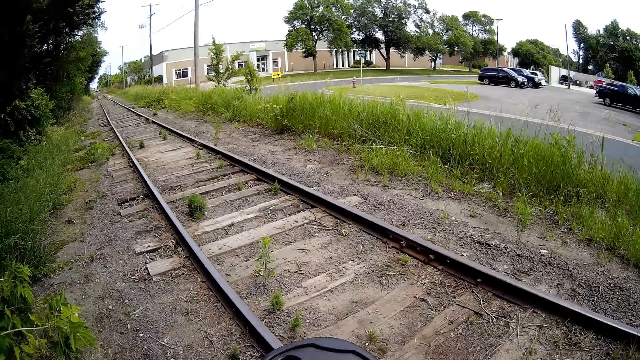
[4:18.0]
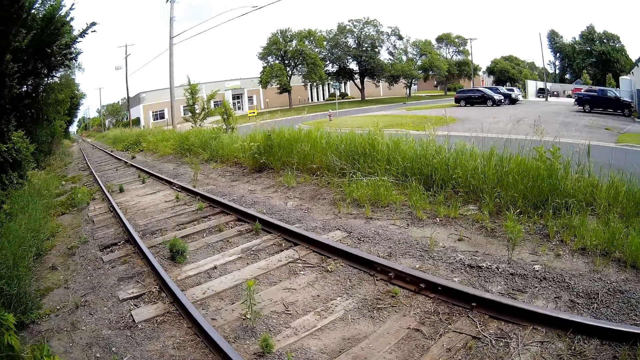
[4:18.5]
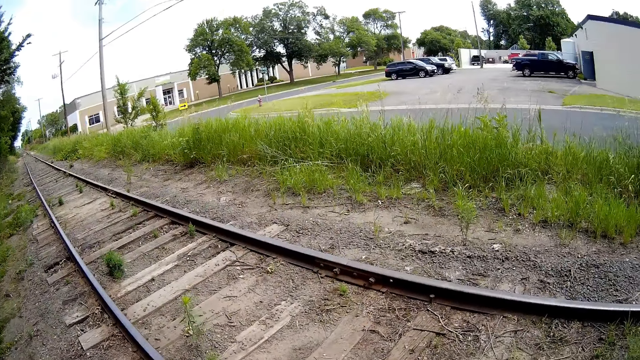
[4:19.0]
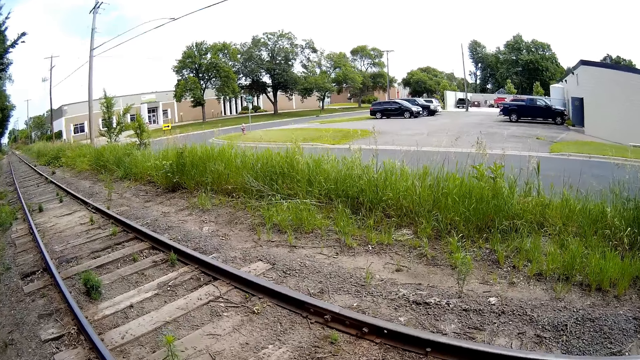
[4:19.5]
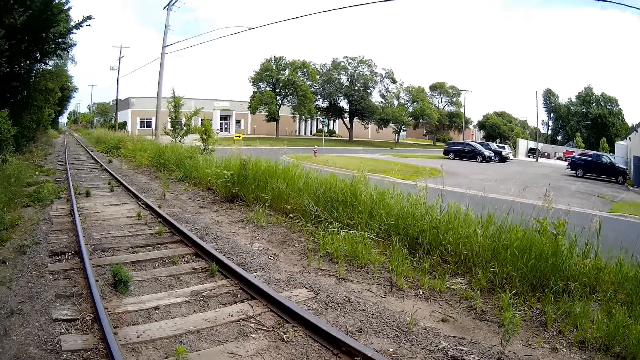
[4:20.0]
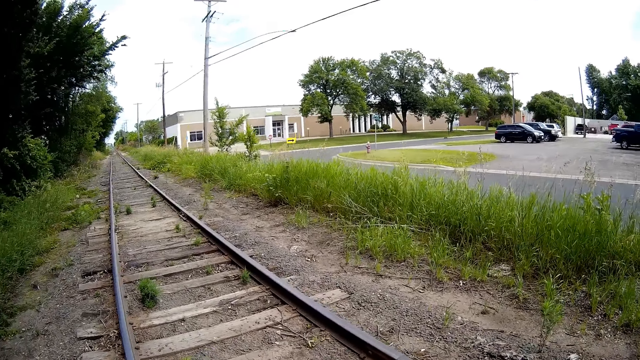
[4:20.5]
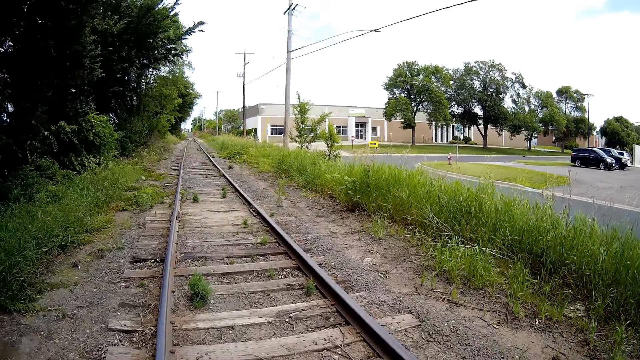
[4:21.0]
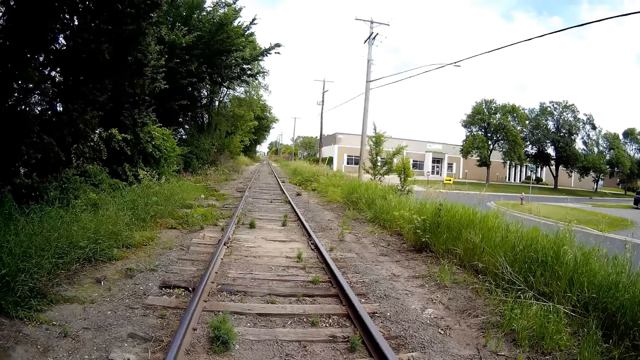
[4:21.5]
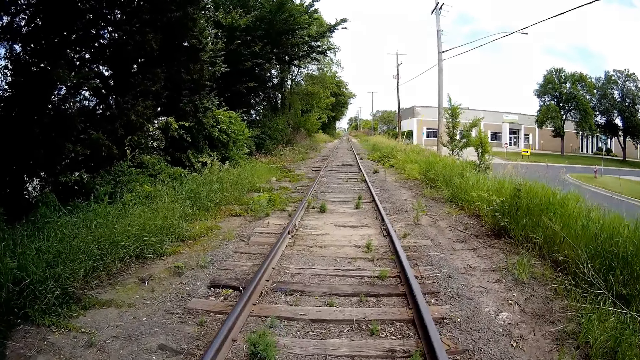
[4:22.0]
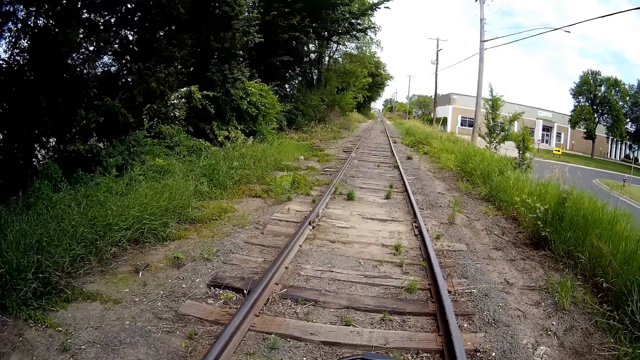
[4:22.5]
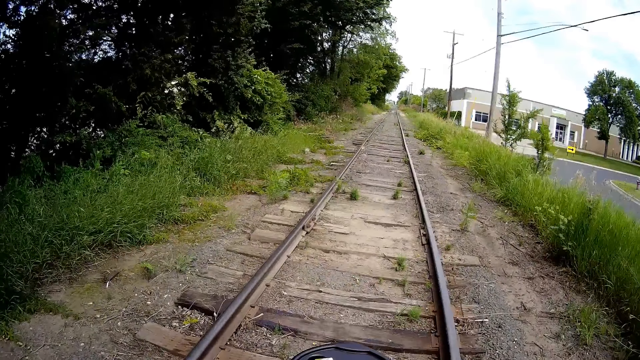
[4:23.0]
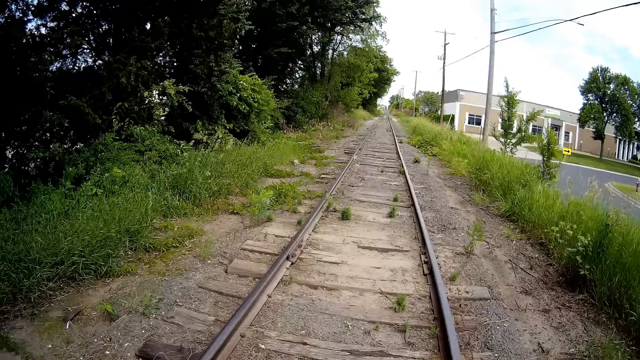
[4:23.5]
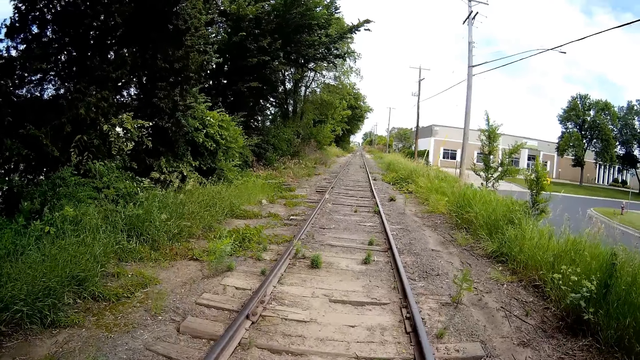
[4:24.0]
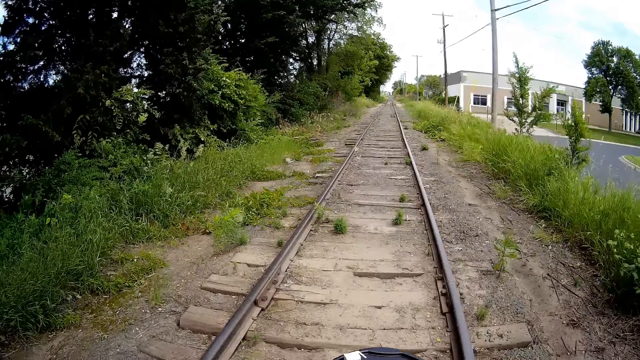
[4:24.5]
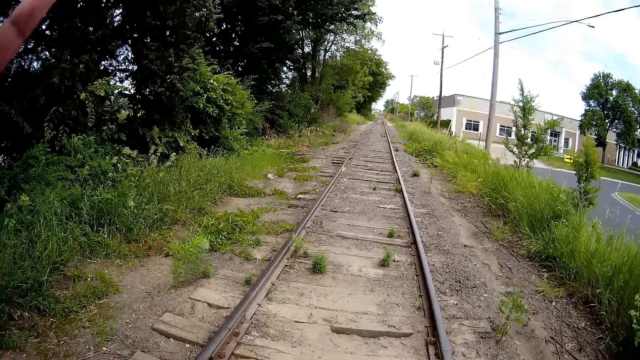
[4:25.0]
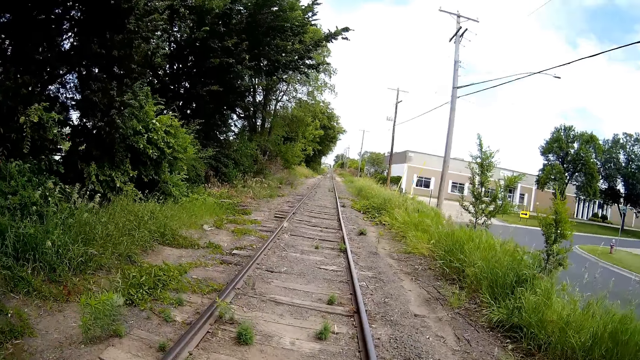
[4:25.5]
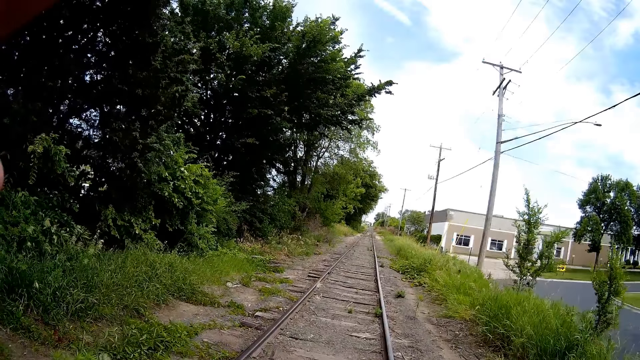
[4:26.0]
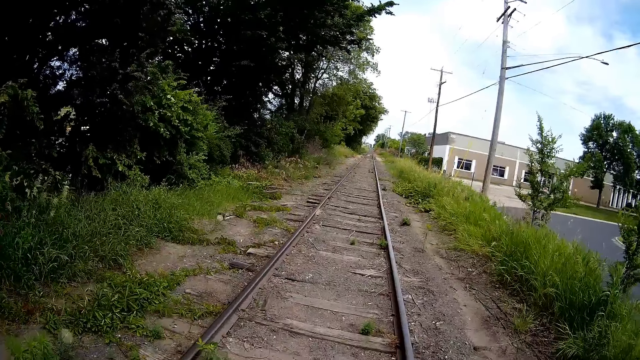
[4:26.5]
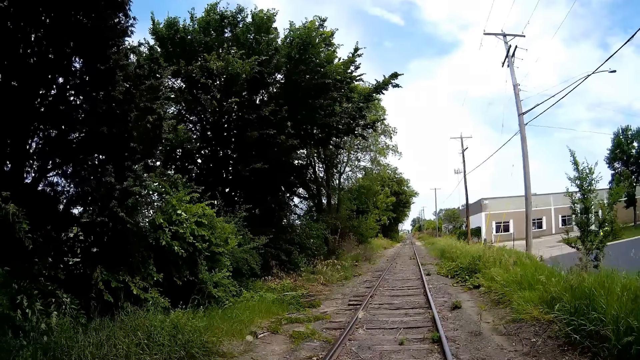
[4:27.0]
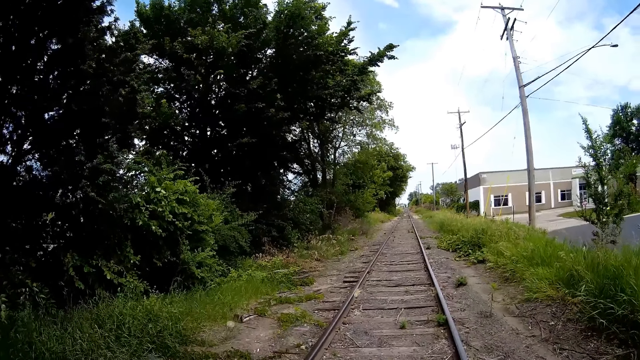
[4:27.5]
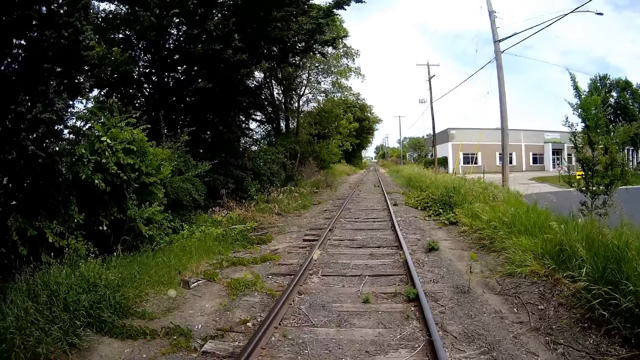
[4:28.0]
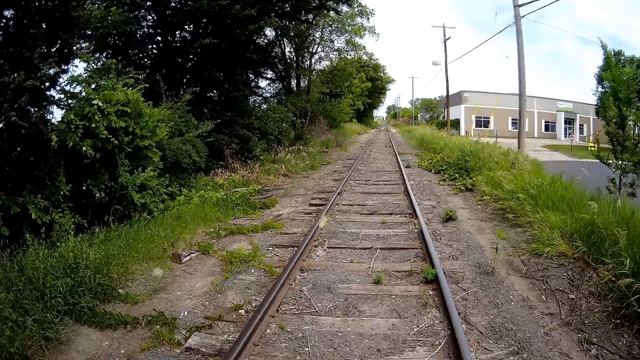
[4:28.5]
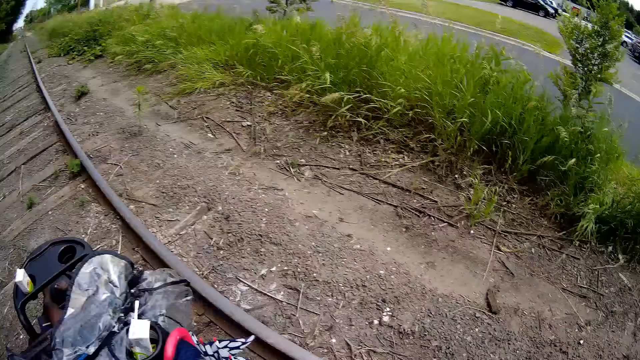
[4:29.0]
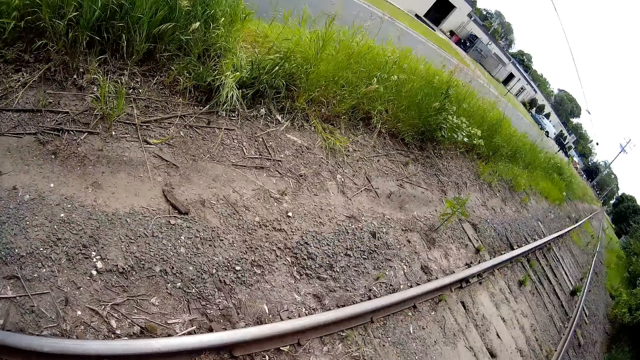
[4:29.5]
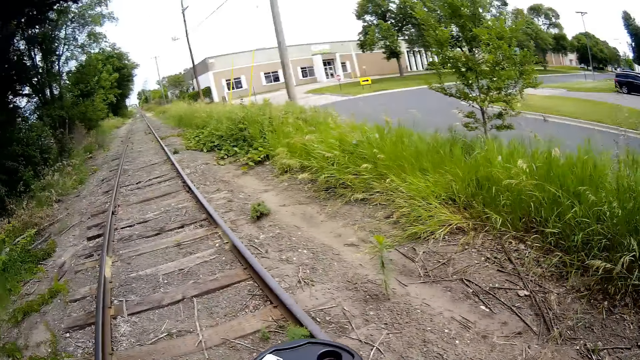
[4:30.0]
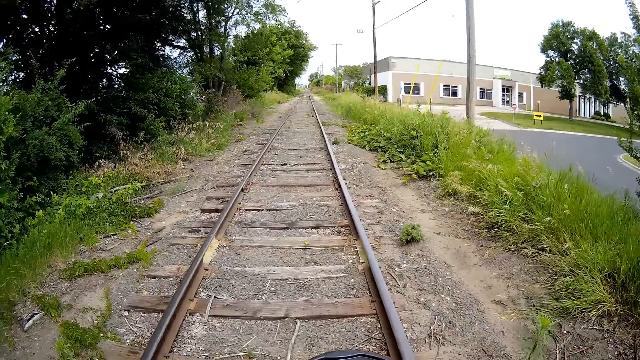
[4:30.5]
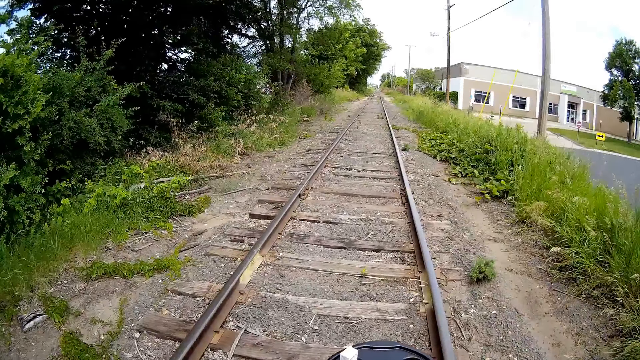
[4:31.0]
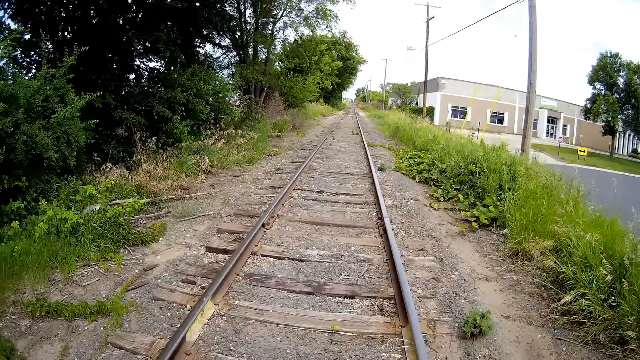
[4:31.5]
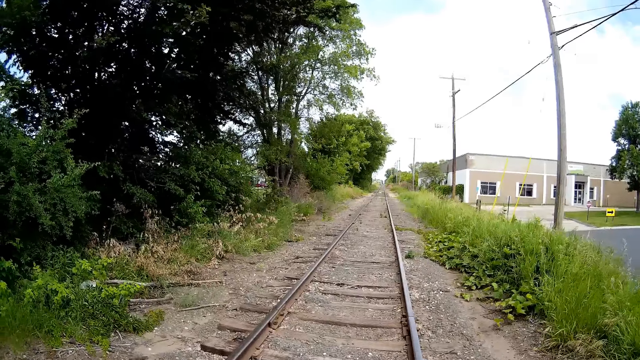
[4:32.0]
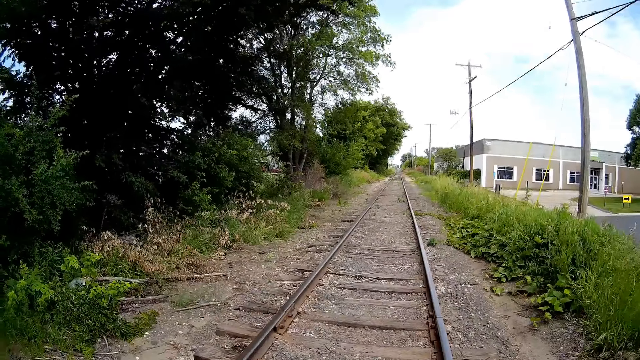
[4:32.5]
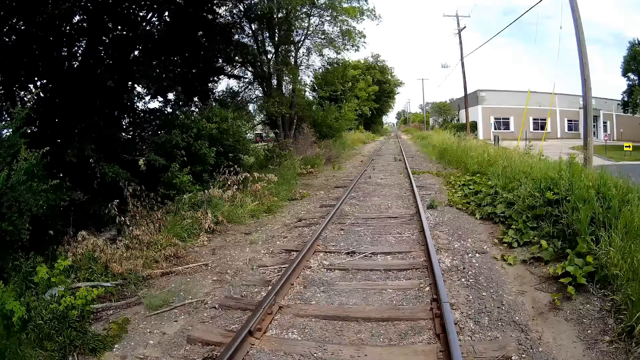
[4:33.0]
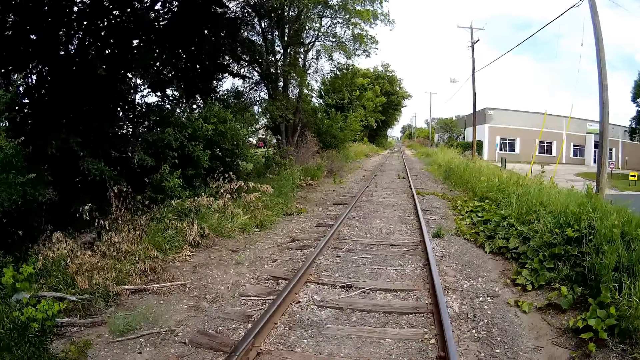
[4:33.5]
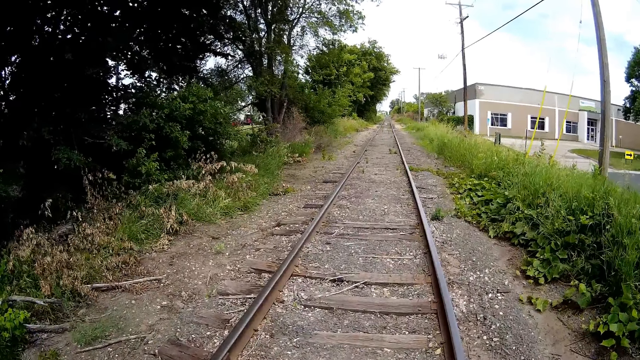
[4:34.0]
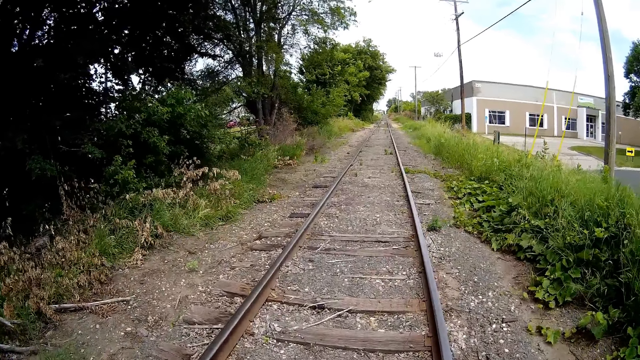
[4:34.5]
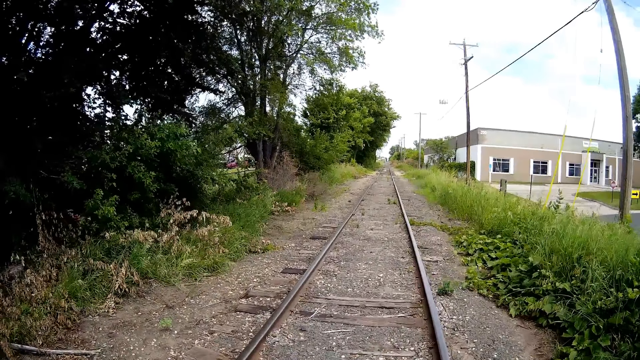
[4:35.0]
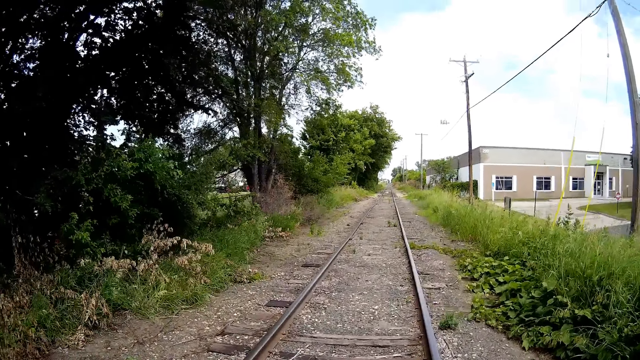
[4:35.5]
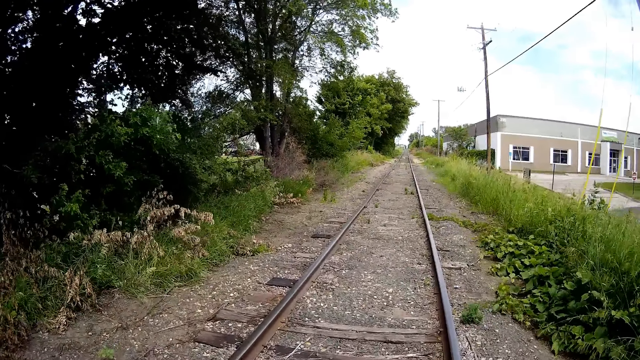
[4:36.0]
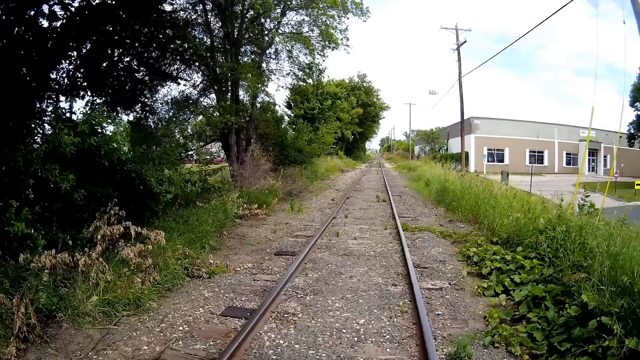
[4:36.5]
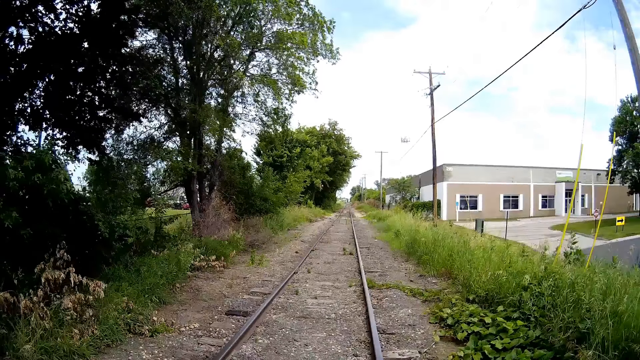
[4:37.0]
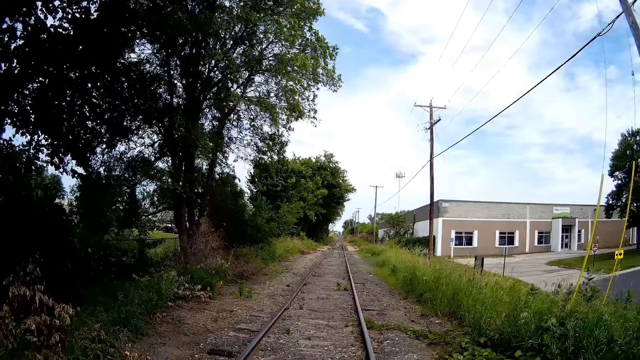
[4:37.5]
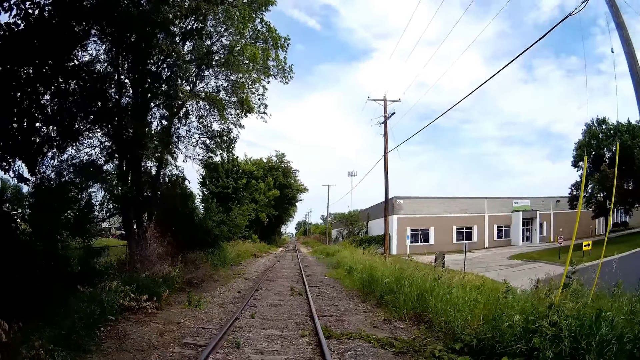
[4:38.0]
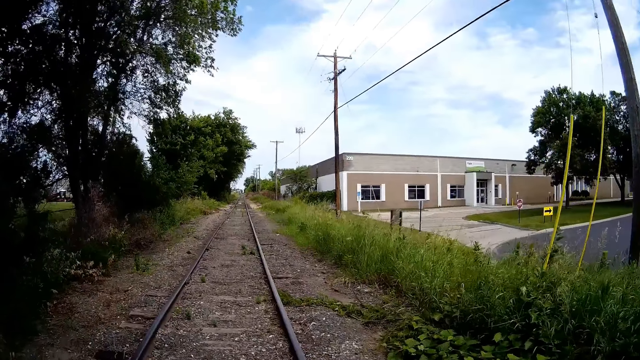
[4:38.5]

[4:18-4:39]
The camera wearer pushes the stroller on the rail tracks. She walks down the train track. She does something with her hand. She pushes the stroller on the rail tracks. She walks on the rail tracks.
